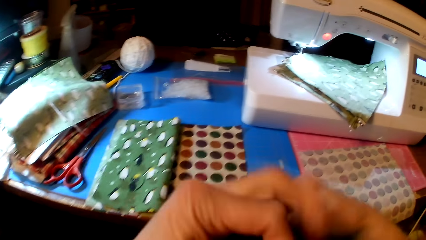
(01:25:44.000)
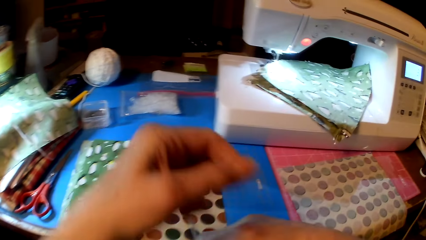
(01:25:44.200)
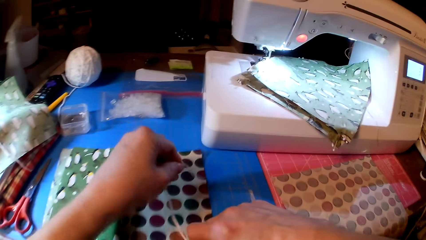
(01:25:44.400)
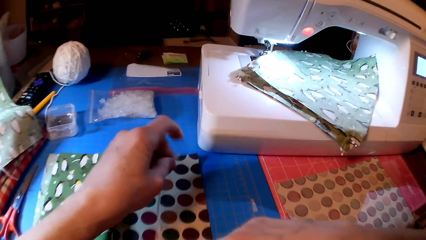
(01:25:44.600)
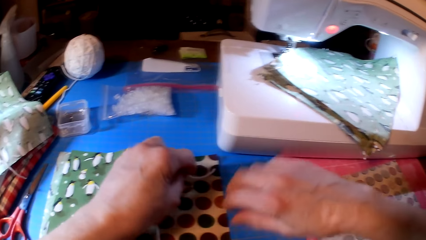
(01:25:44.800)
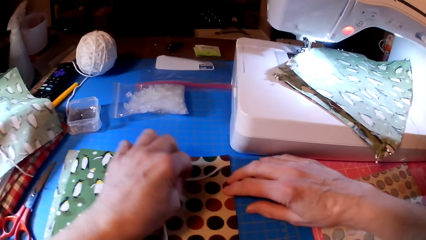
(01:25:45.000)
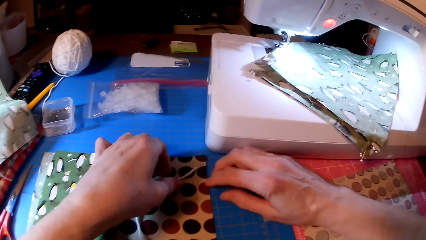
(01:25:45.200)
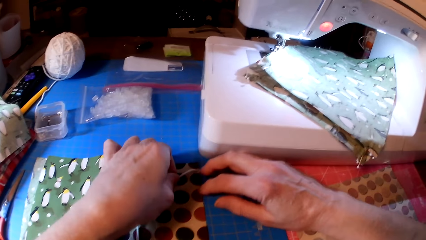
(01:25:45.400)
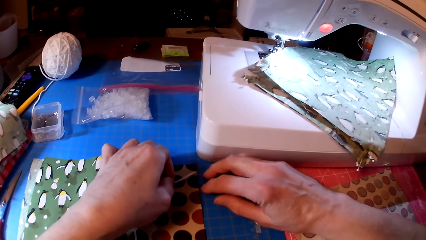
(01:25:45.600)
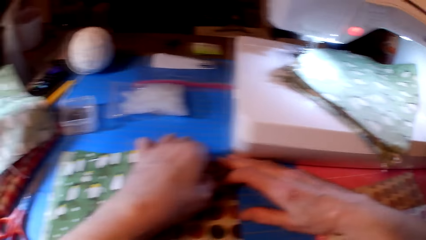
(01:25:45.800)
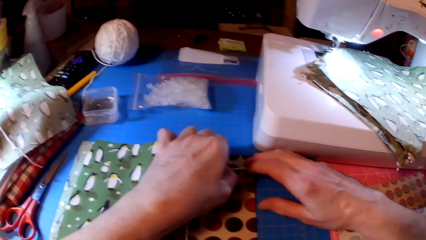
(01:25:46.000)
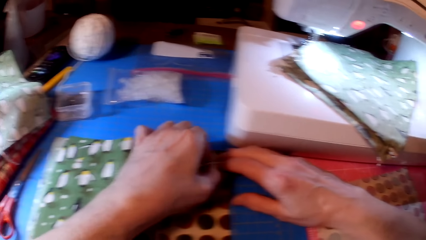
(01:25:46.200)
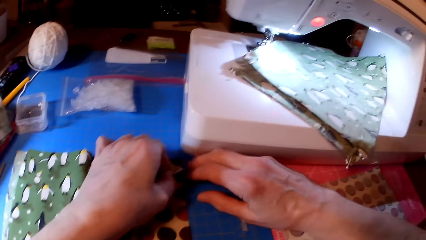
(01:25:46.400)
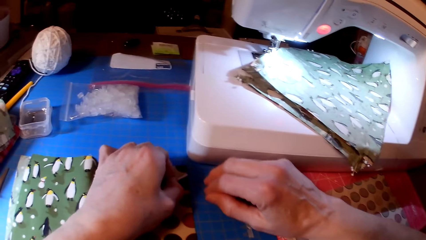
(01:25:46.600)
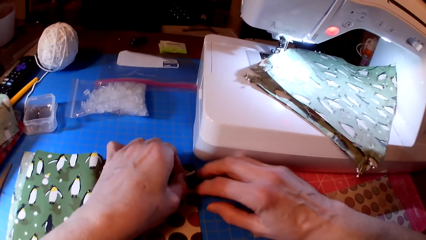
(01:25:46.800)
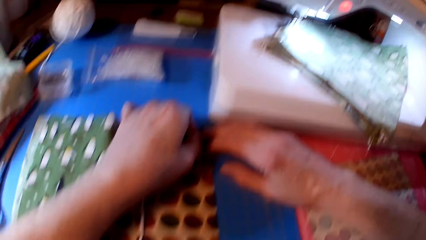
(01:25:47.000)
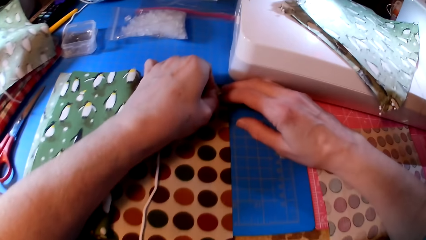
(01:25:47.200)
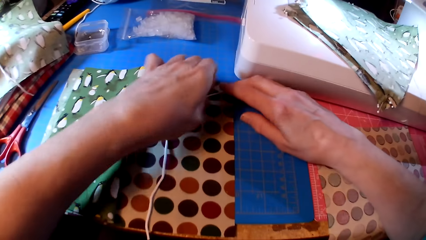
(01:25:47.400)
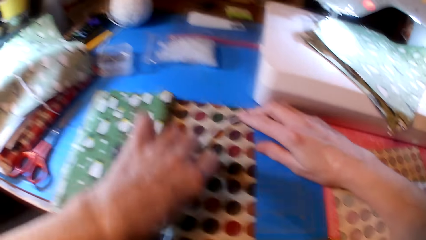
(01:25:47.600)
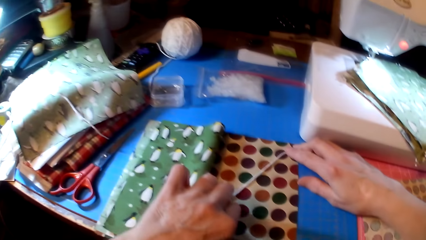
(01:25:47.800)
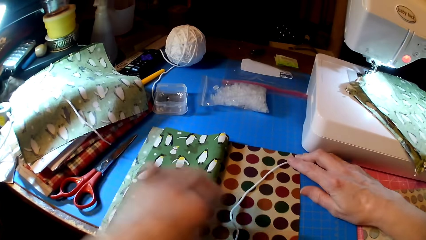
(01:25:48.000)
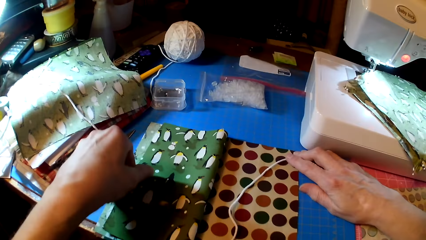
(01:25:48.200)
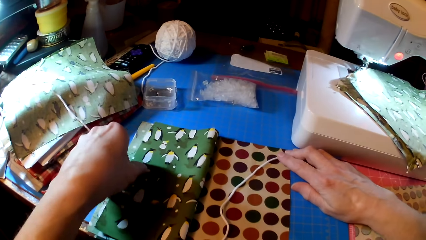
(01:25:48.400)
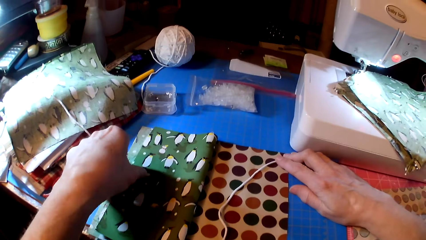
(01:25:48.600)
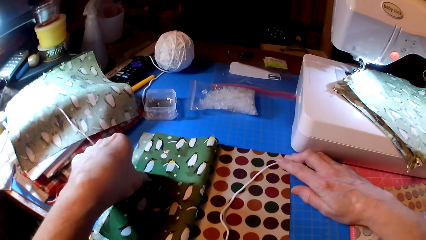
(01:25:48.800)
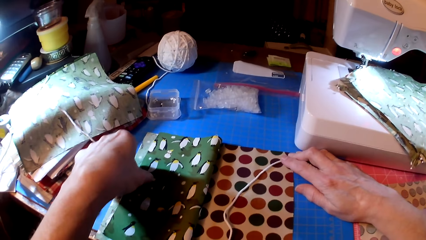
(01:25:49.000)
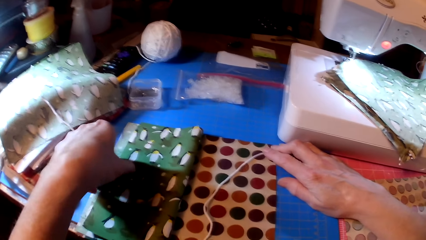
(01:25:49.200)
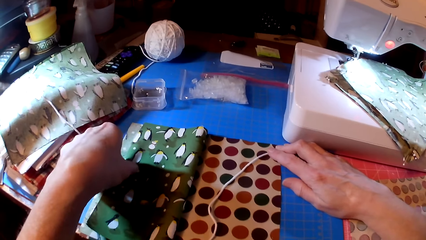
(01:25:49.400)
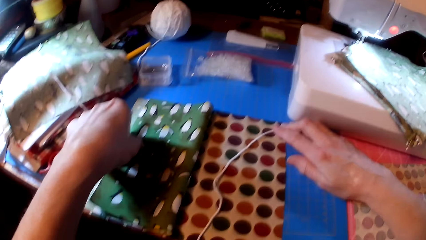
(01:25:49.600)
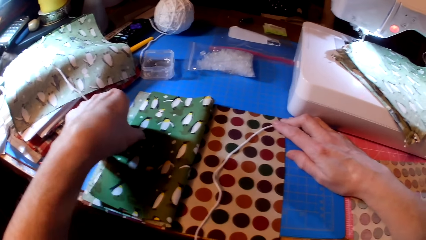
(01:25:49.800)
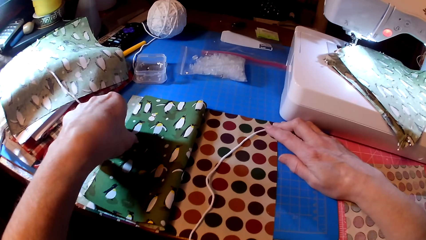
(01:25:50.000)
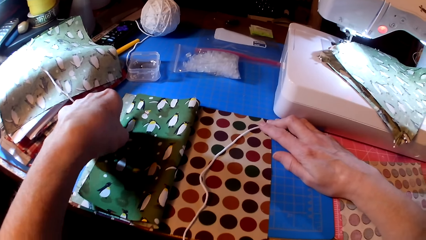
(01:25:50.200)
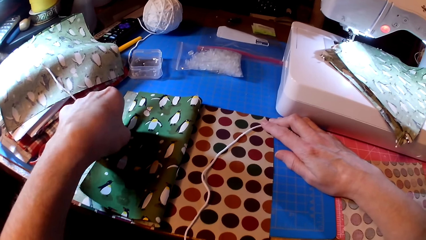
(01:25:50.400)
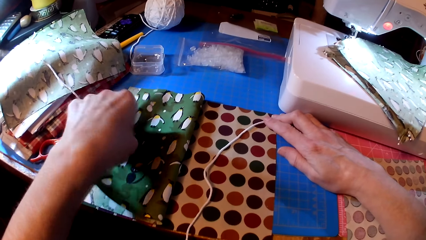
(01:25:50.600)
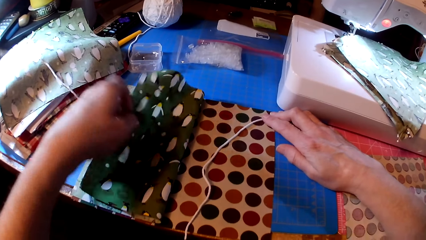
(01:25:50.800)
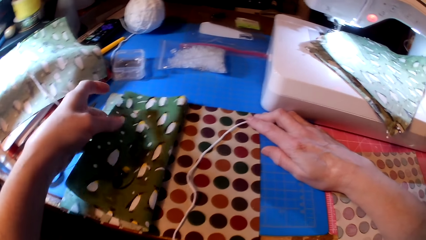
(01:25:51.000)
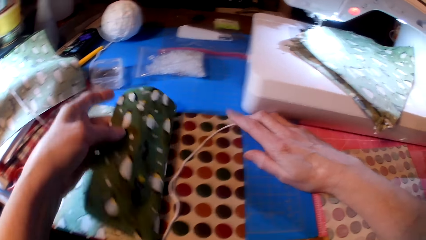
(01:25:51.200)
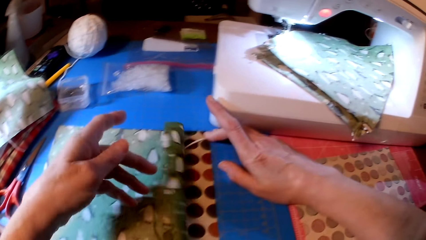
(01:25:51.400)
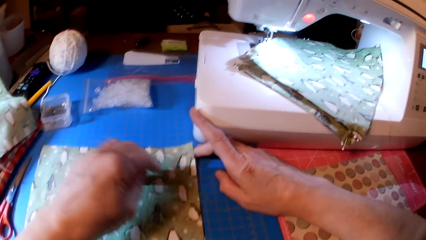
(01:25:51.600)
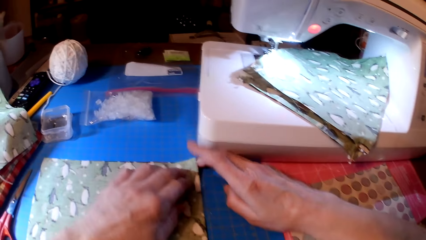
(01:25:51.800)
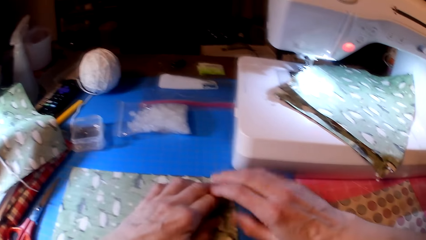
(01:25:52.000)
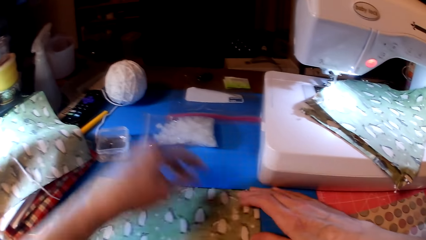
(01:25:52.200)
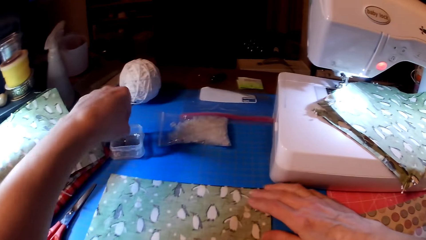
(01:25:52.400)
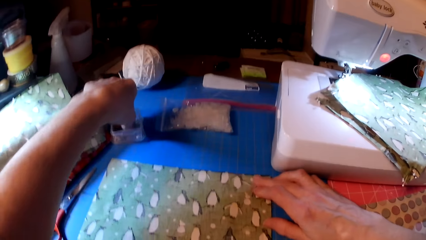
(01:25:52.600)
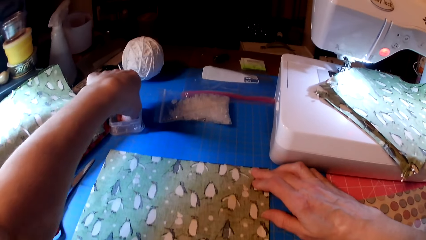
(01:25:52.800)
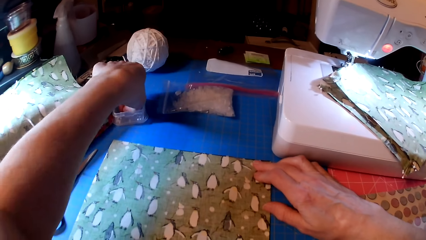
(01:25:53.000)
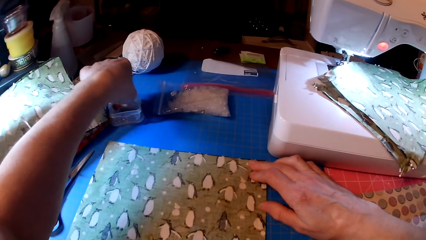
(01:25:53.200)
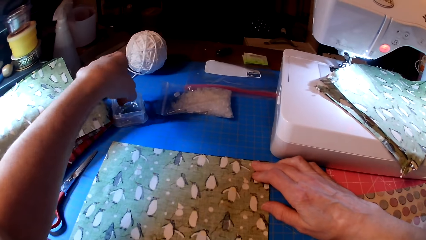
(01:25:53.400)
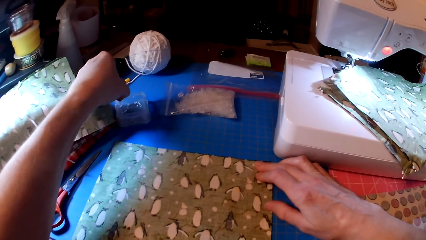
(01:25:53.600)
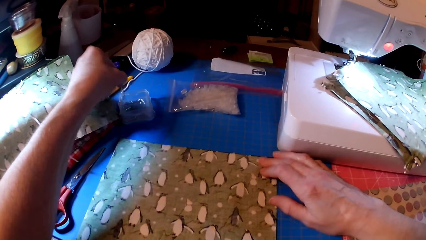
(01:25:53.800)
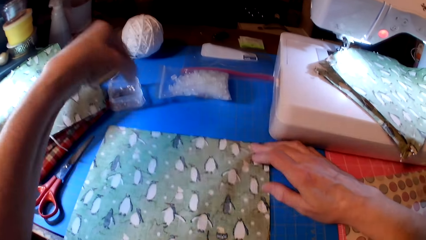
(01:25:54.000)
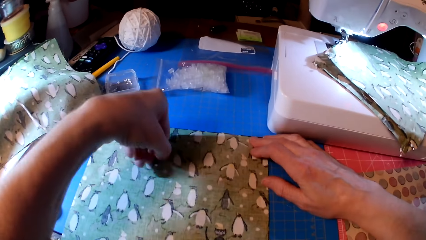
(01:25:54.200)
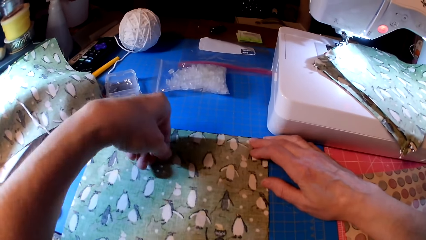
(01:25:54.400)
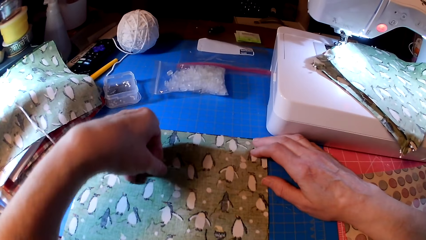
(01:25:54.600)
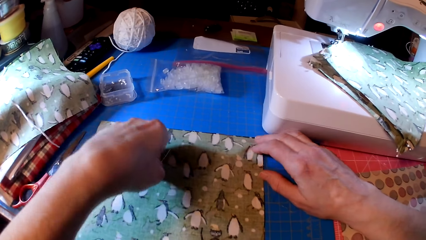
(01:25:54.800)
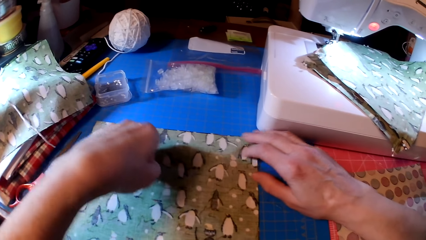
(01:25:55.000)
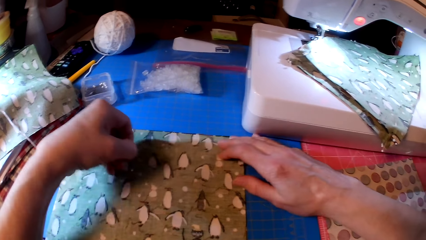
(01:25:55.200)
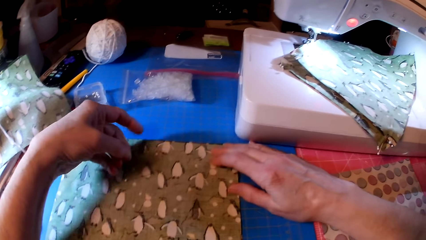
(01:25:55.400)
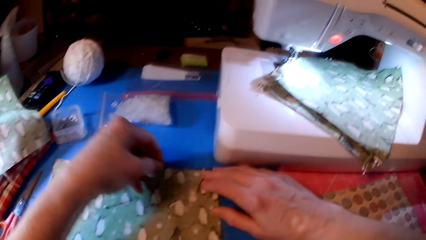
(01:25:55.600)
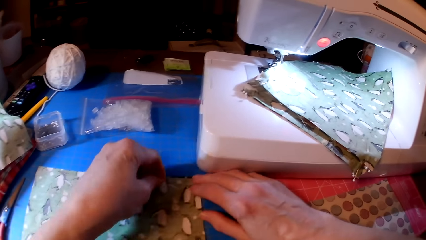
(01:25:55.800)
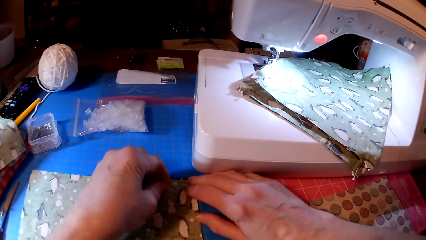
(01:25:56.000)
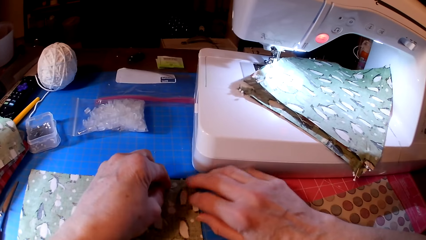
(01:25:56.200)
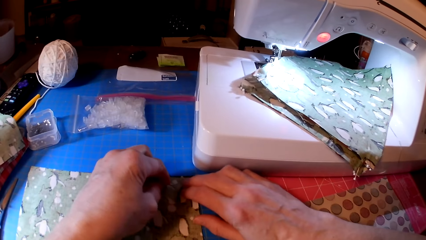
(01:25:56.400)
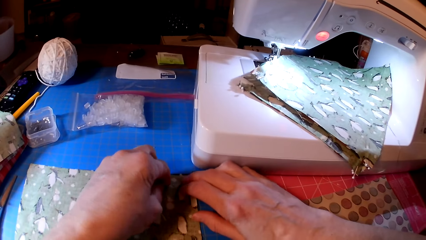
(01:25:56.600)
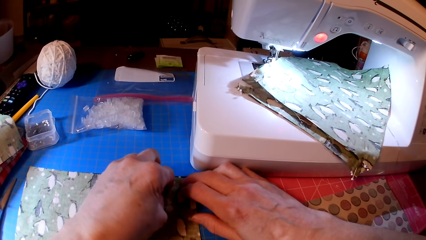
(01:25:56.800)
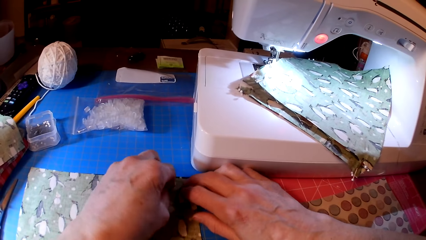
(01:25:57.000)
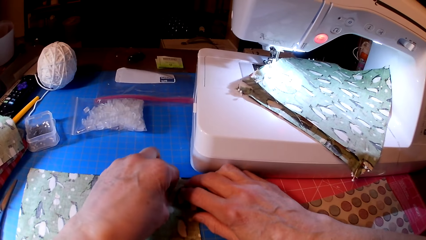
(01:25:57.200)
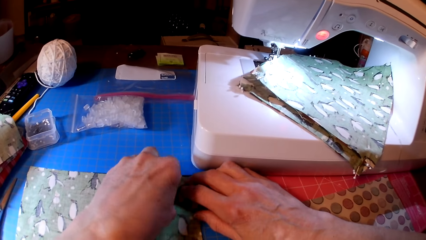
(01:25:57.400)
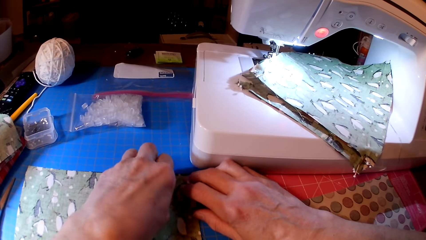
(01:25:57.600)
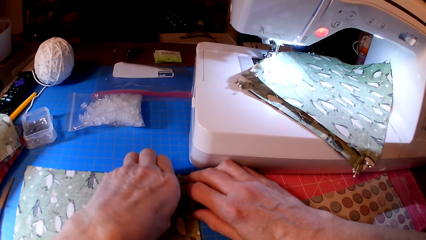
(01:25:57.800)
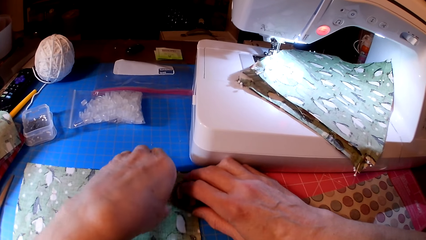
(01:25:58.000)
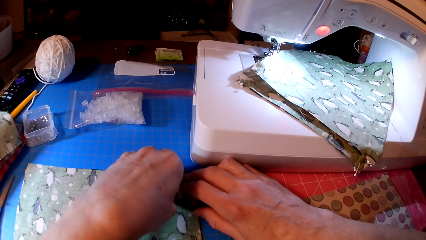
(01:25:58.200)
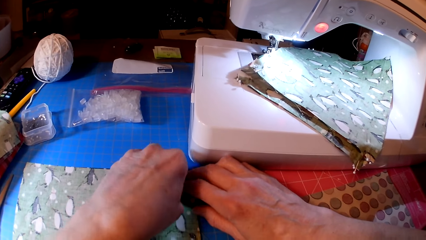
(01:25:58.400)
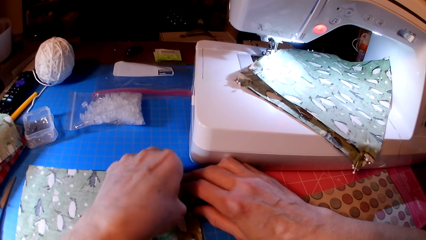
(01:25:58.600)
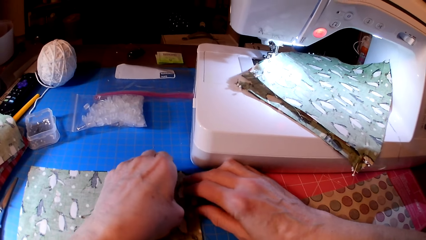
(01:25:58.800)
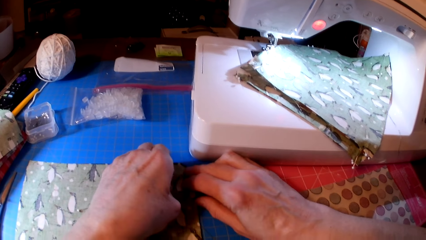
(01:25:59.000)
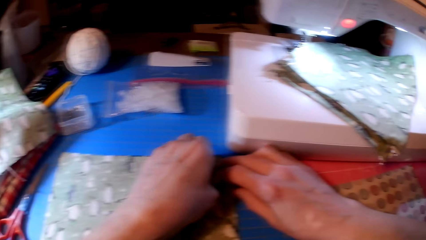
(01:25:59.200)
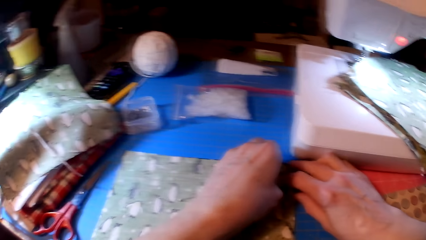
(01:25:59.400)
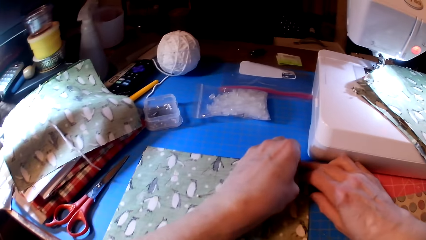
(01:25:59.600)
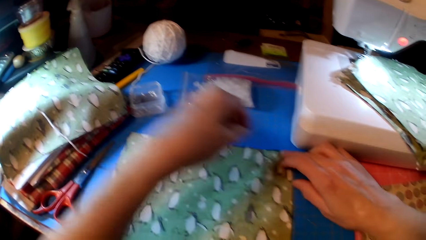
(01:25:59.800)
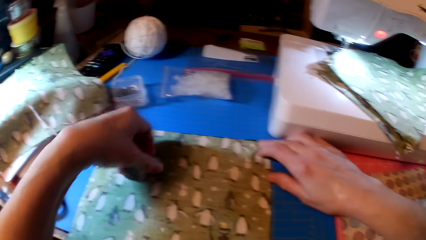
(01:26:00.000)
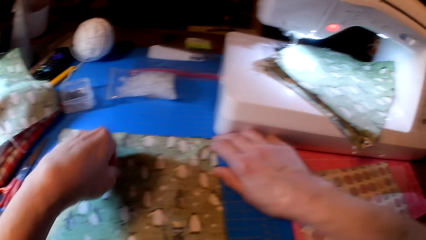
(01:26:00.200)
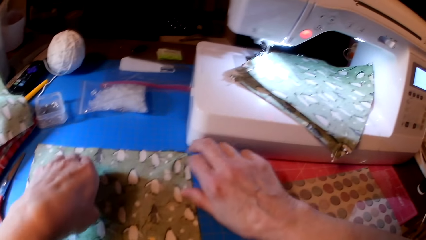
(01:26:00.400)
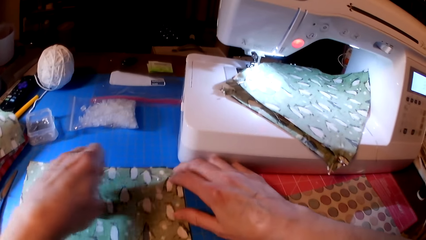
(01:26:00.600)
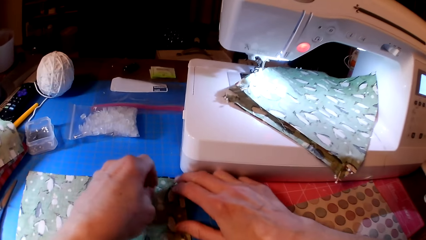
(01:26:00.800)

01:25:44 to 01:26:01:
The camera wearer puts the thread under the fabrics. They attach yarn on the fabric. They pick a pin. They pin the fabrics.
